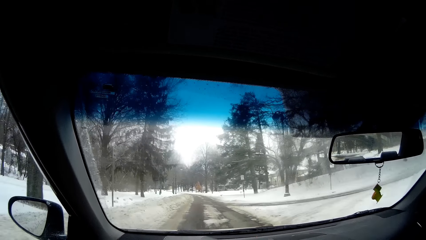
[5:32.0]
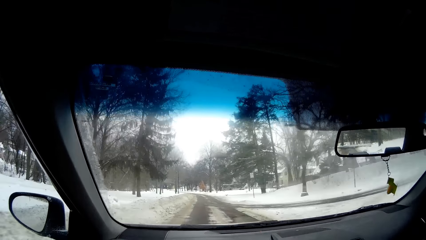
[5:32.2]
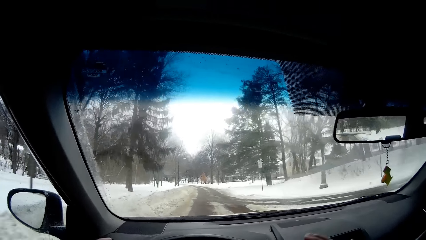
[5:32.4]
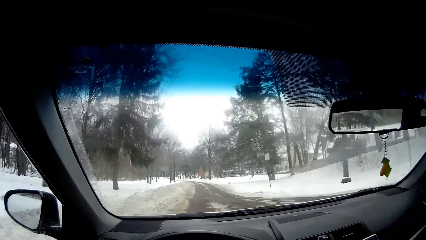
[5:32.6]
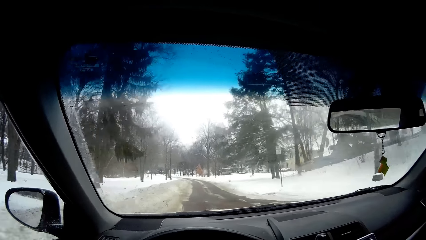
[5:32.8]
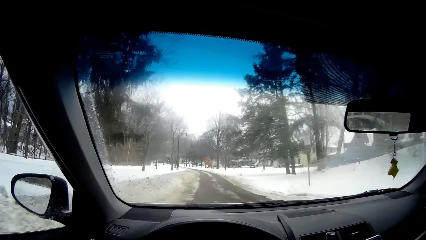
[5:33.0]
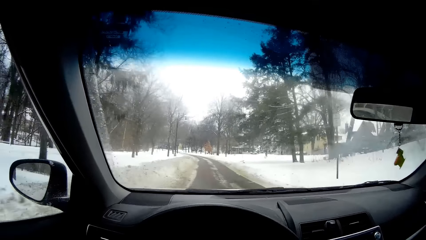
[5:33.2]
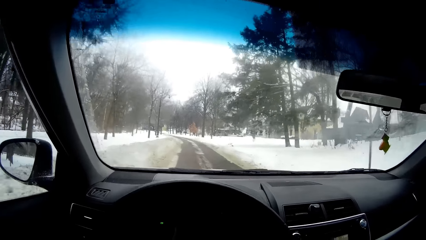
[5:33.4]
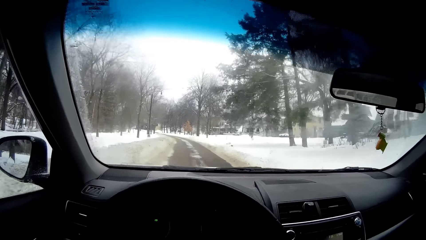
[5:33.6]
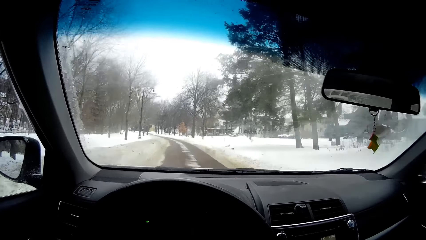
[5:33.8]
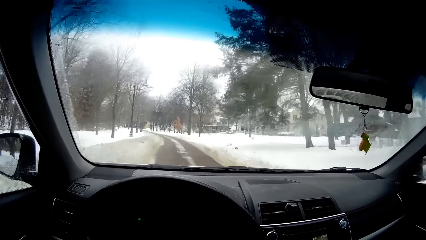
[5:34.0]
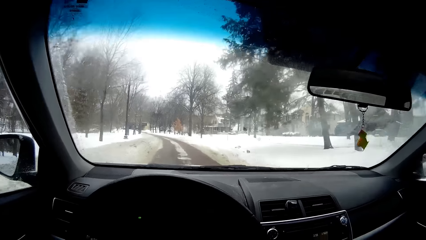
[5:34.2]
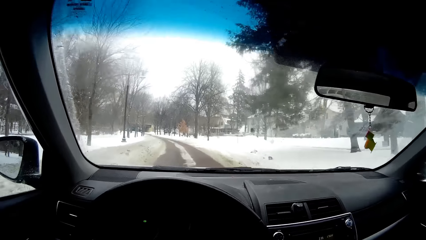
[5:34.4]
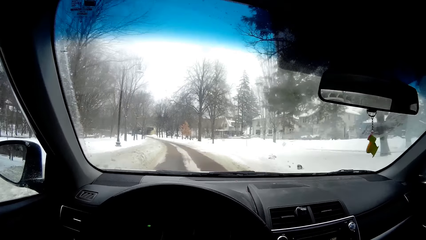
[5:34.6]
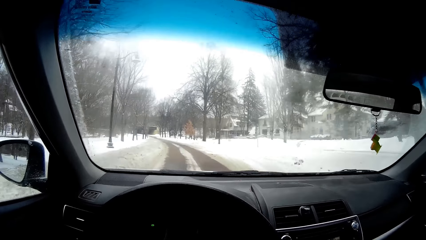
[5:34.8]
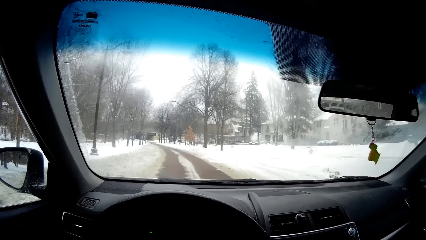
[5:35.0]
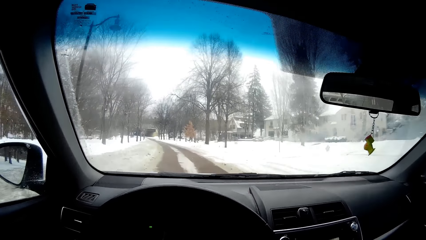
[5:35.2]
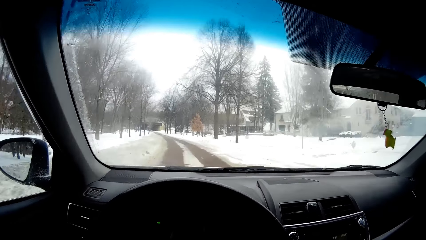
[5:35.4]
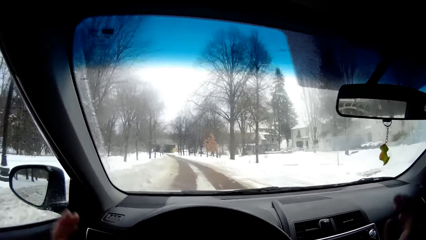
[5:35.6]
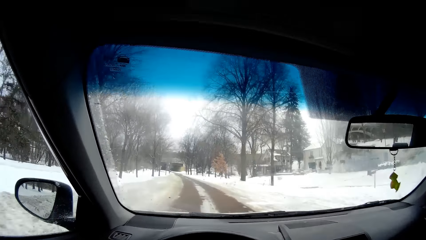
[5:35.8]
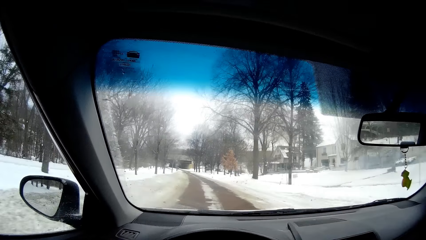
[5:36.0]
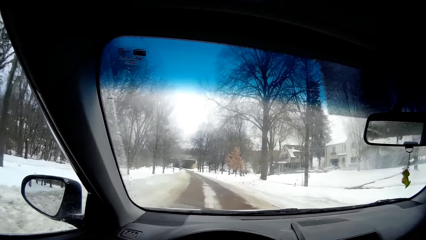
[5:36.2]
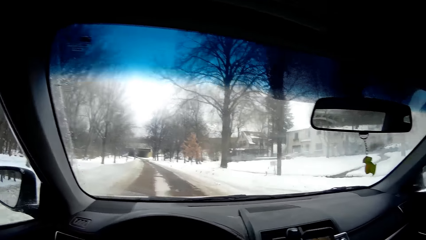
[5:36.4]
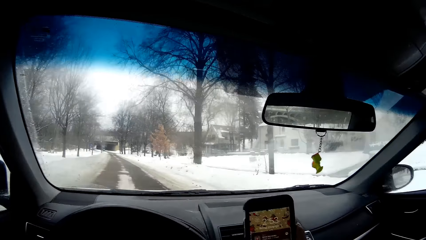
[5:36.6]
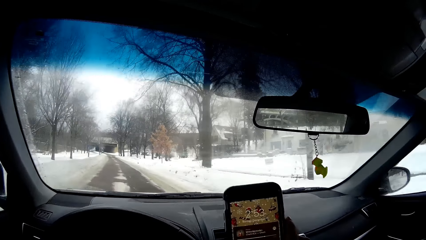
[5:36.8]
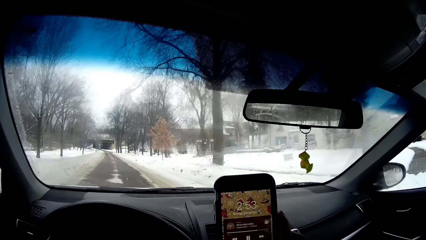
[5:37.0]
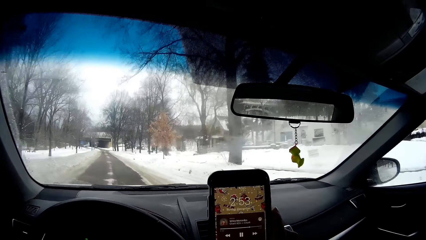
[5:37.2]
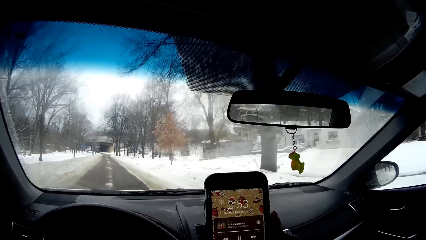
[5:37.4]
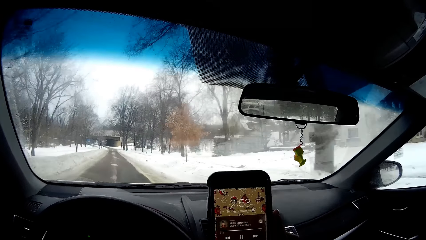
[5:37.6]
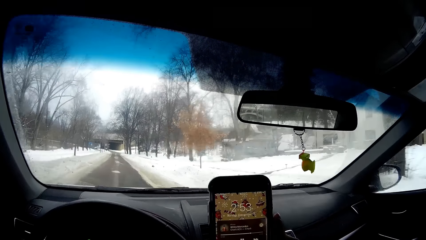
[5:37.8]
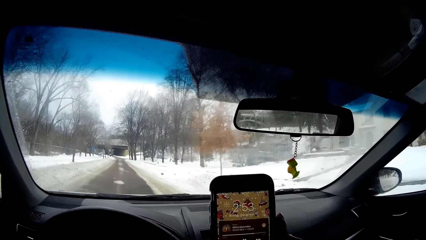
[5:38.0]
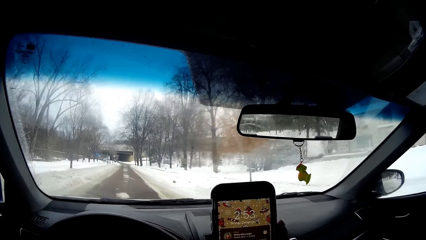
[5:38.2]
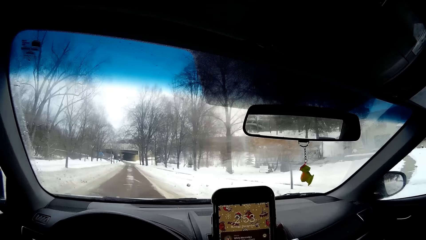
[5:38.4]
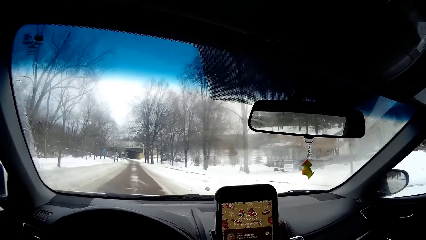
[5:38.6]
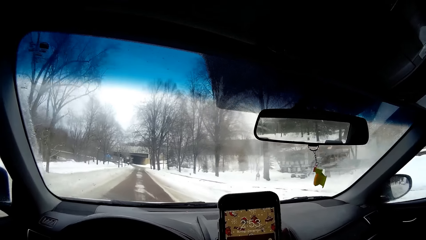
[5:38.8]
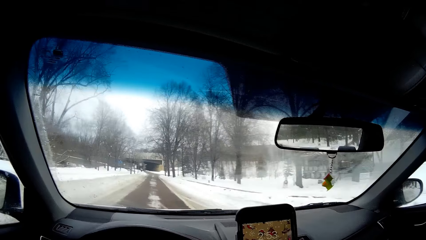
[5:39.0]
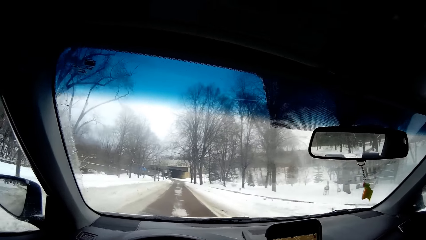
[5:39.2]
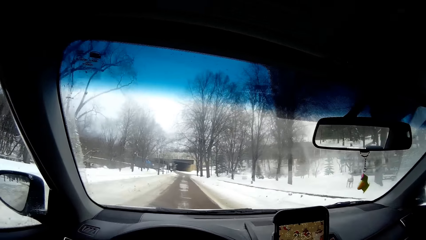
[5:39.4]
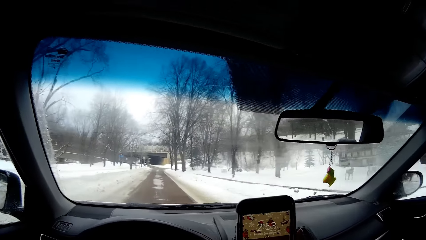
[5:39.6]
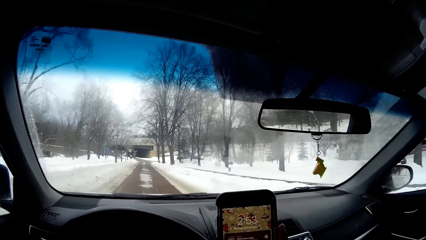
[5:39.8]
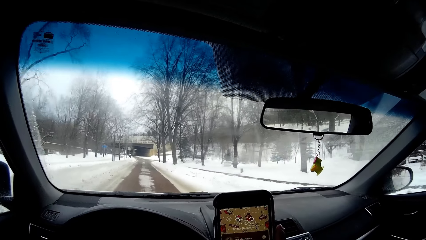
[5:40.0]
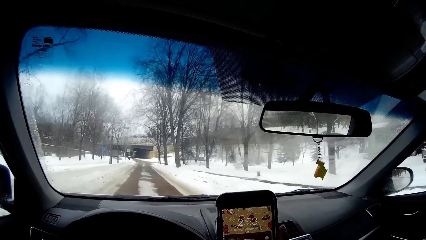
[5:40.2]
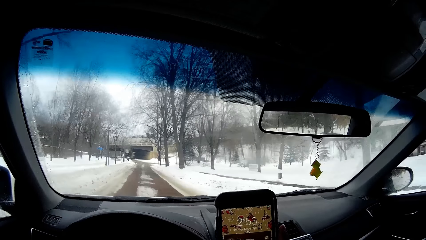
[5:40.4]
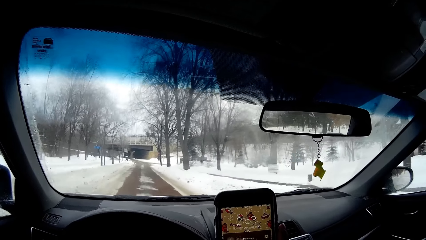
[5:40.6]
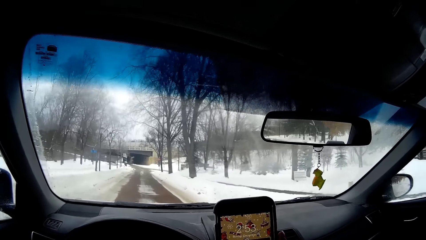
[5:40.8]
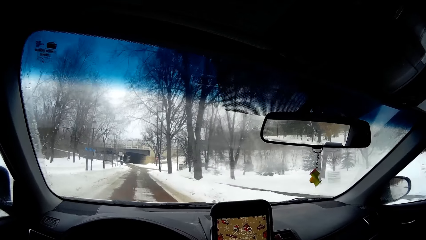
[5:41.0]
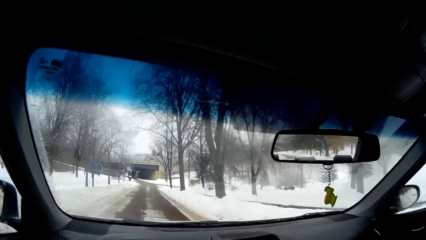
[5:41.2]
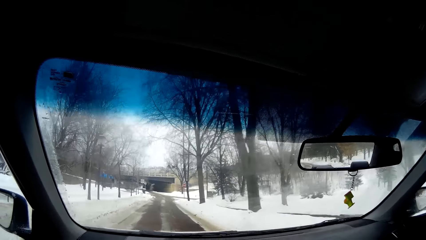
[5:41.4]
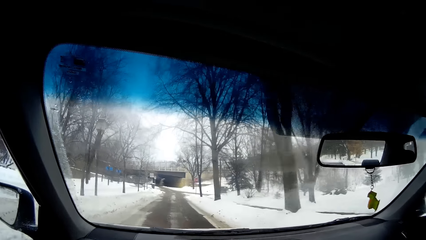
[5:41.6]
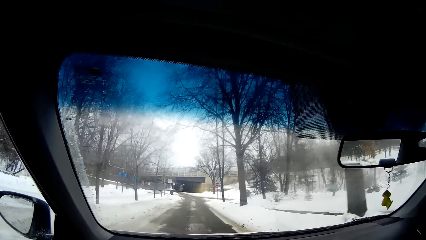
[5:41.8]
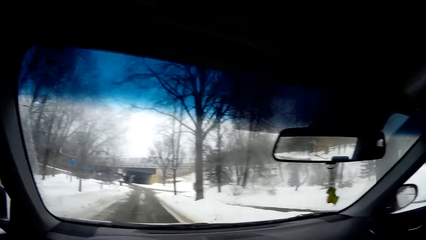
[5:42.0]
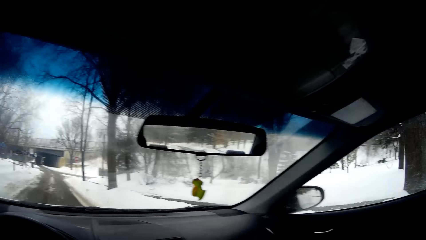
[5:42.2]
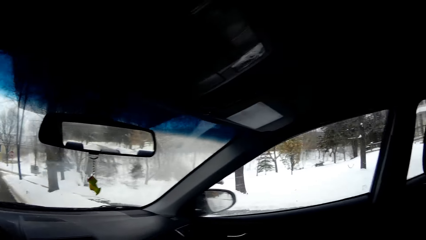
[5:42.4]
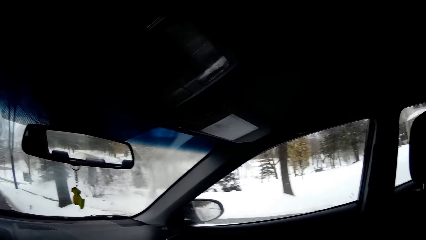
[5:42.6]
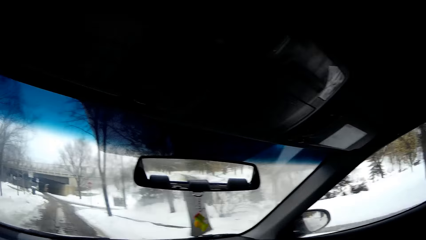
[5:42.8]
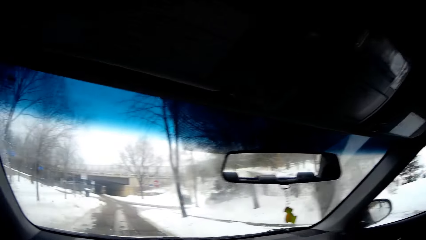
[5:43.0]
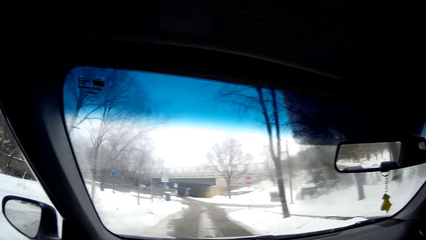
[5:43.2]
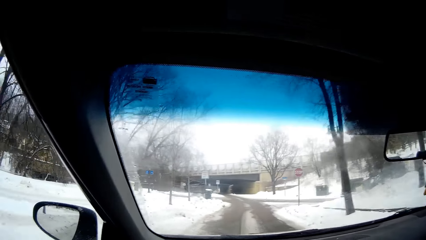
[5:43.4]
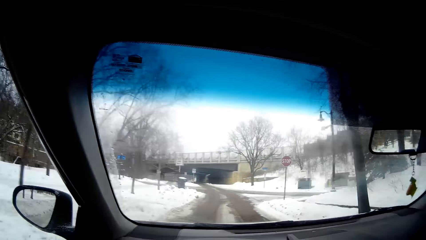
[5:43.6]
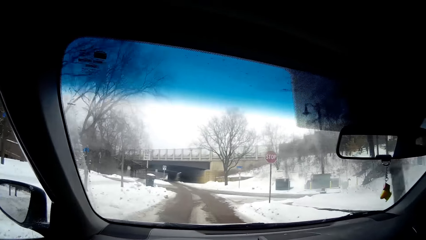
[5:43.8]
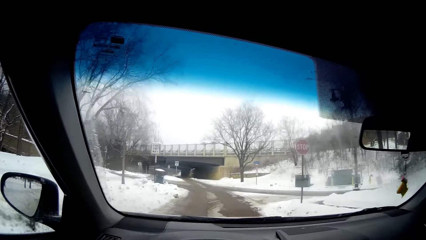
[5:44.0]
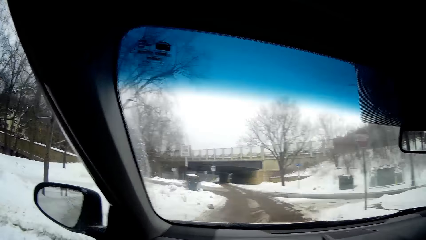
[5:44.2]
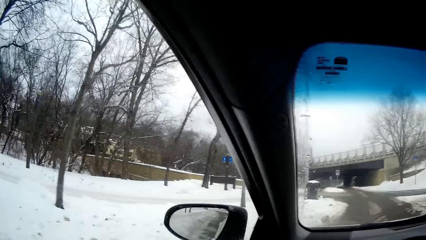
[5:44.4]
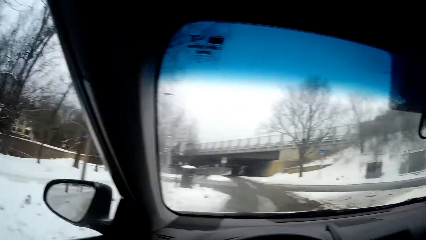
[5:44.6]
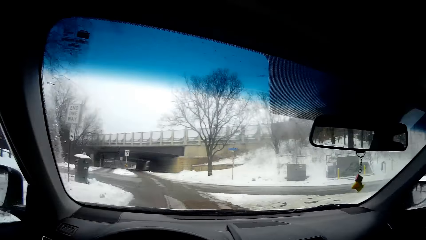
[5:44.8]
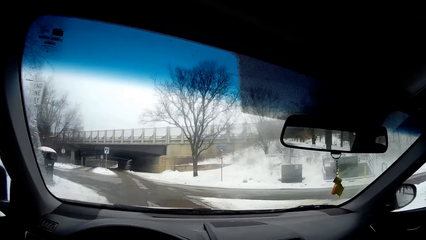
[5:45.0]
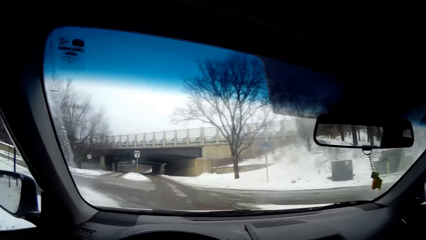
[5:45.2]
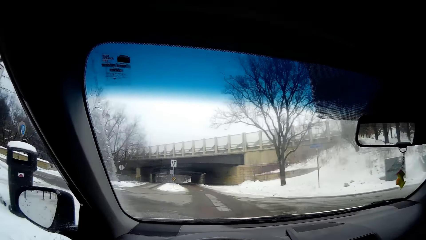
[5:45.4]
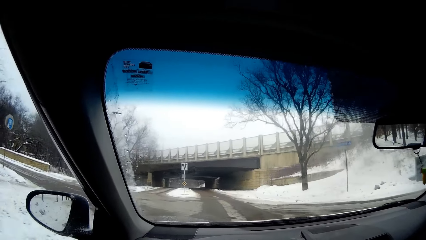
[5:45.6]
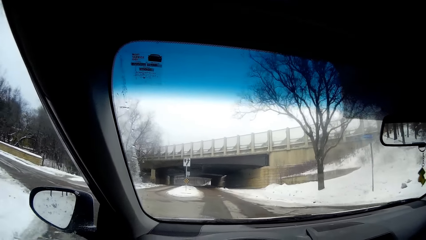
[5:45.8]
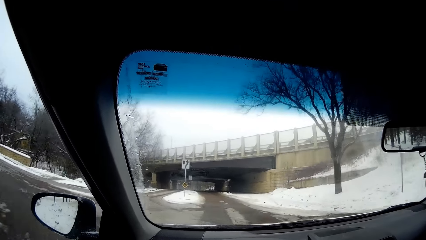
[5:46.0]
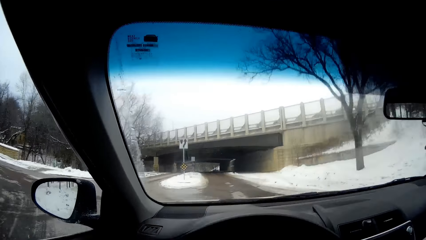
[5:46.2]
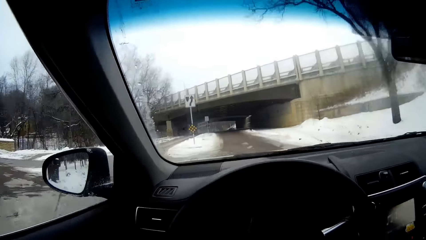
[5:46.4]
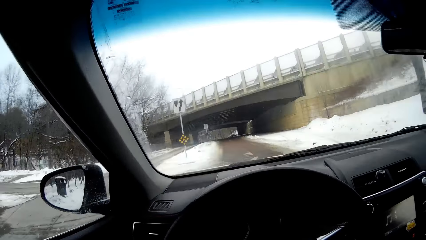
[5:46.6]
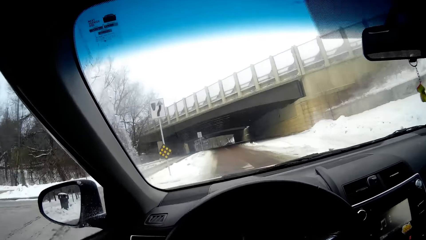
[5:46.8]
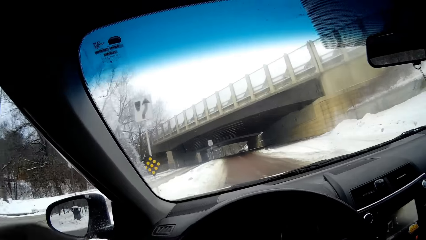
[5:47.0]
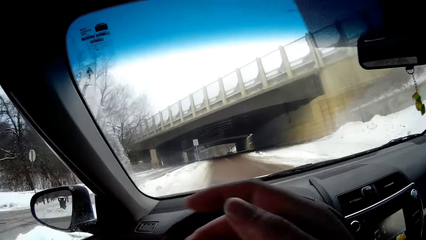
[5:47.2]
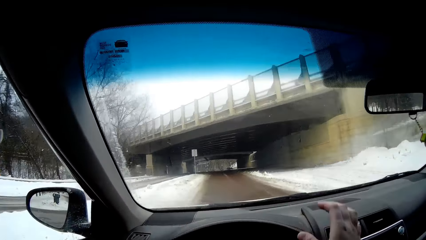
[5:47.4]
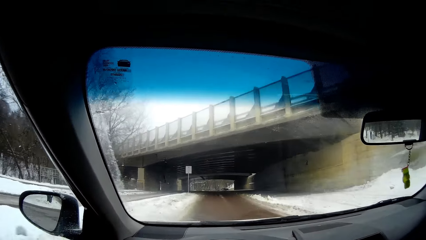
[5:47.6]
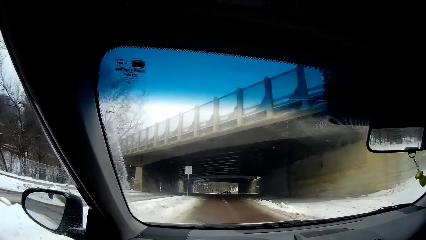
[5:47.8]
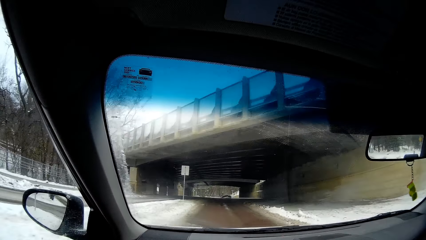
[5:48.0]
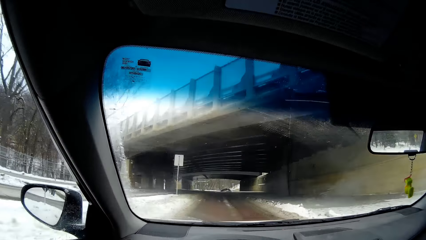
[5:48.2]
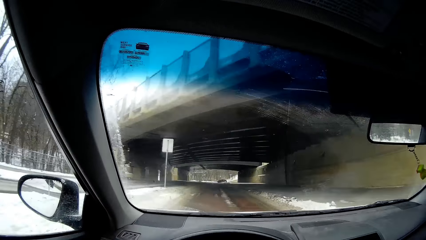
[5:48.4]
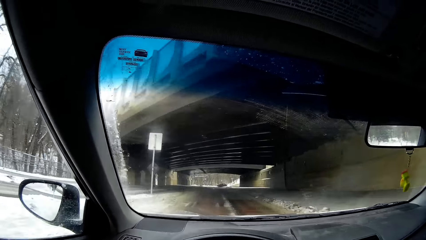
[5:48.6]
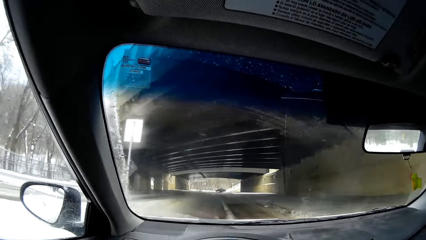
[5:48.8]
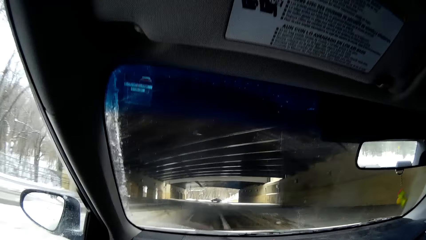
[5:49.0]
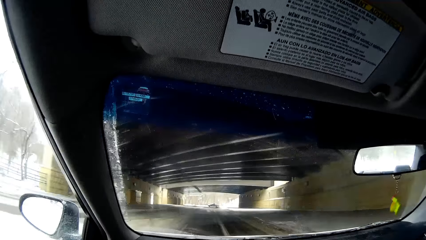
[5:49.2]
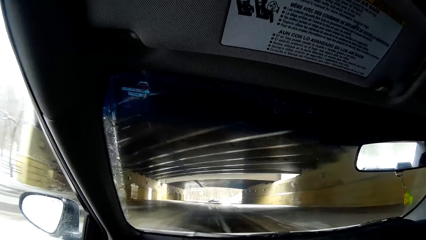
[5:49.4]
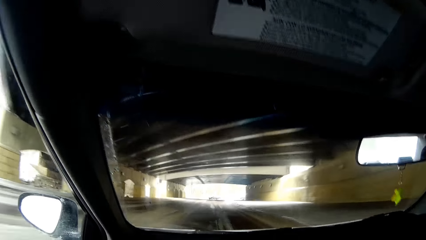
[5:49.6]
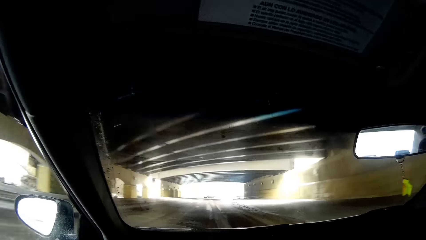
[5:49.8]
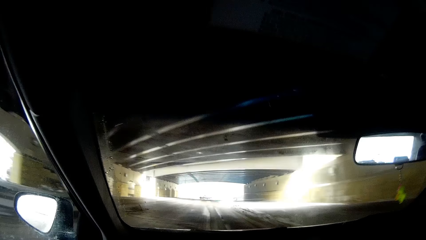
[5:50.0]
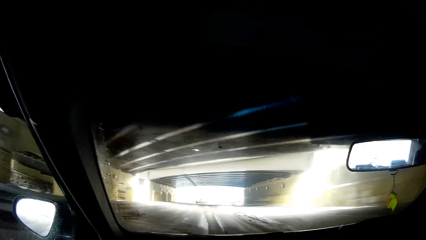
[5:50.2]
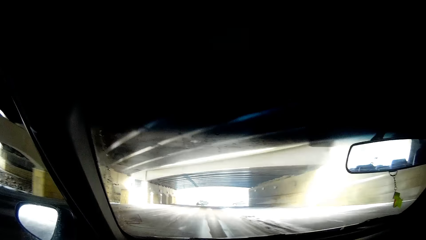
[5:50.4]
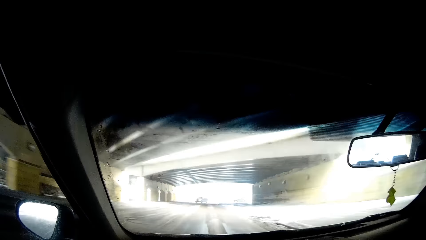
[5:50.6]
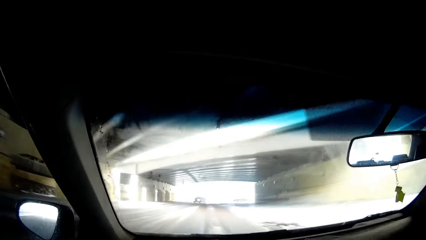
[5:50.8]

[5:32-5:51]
The camera wearer presses a phone. He holds the phone. He looks at the phone. He moves his hand.
